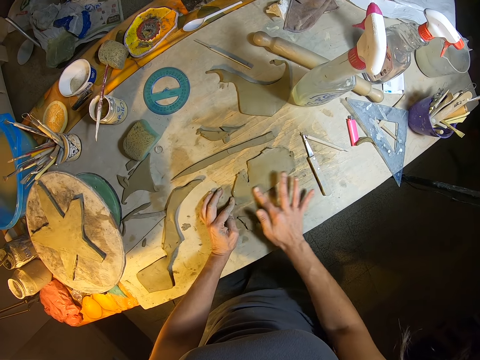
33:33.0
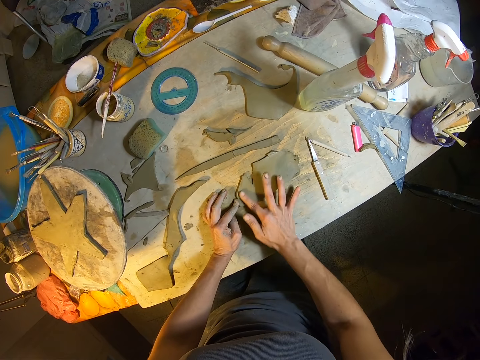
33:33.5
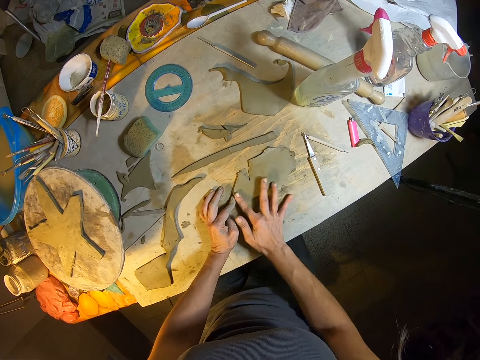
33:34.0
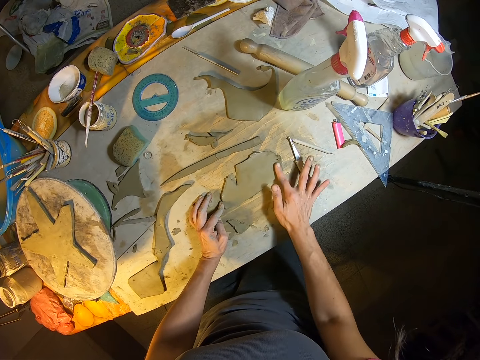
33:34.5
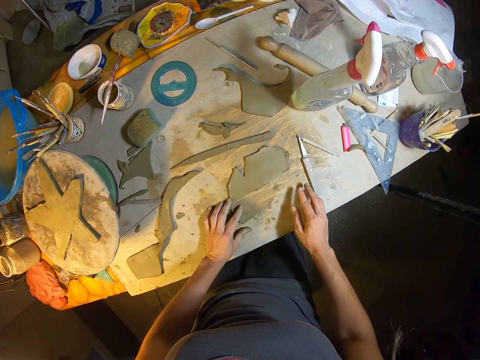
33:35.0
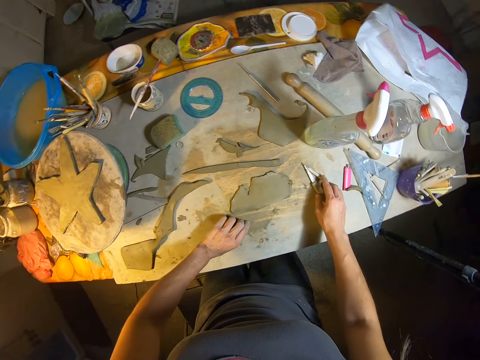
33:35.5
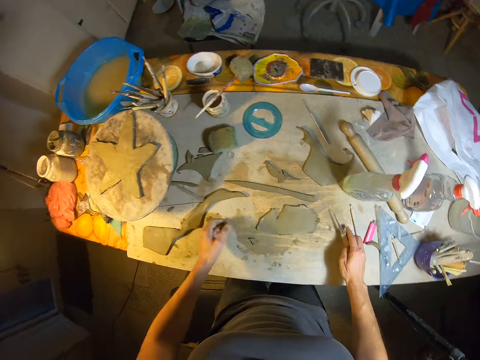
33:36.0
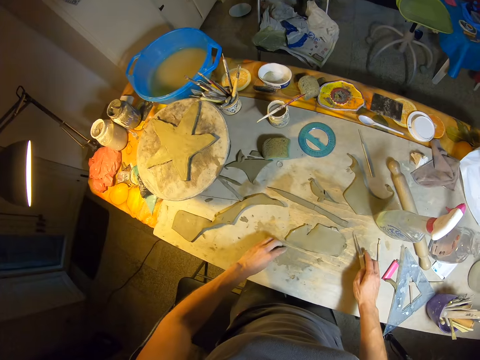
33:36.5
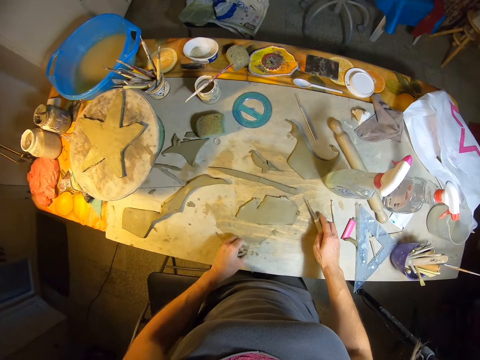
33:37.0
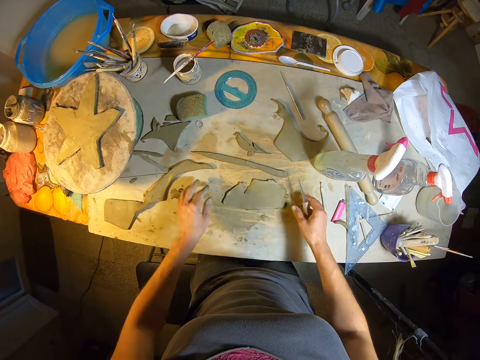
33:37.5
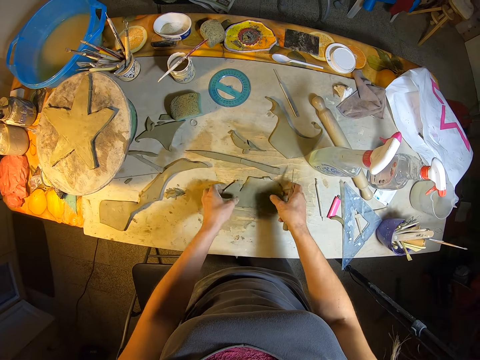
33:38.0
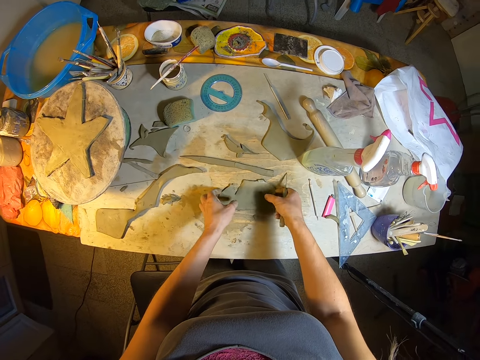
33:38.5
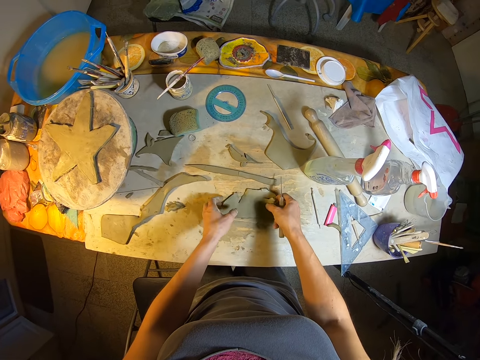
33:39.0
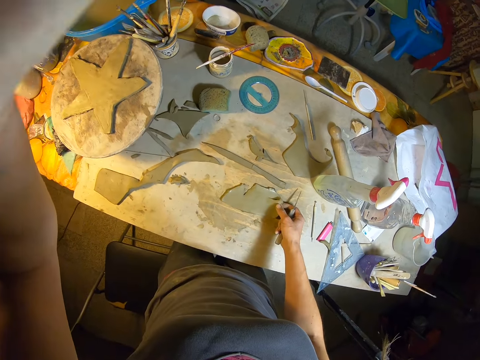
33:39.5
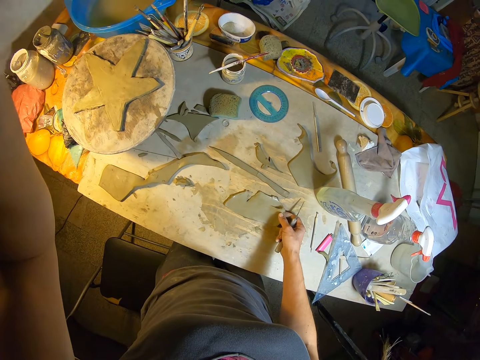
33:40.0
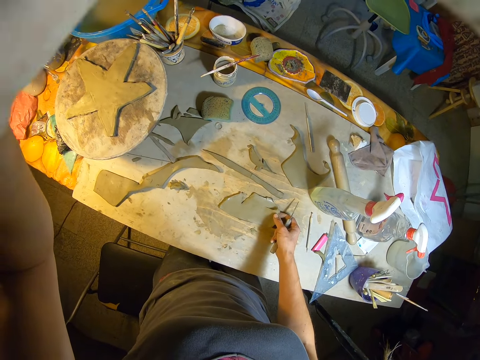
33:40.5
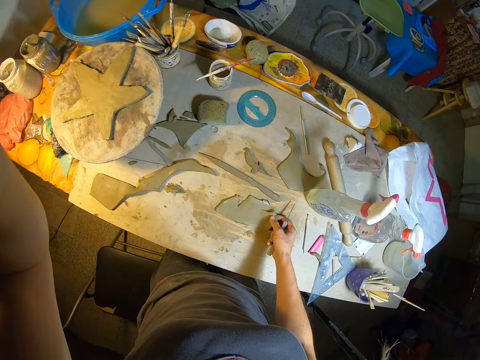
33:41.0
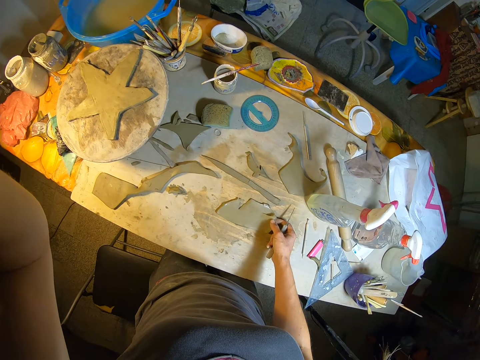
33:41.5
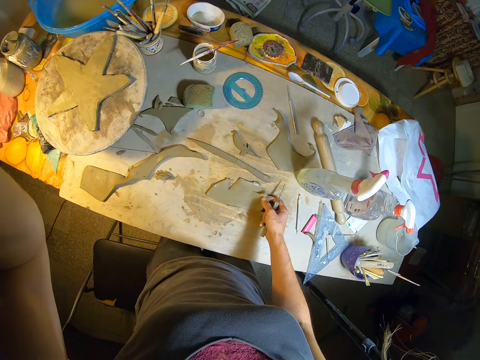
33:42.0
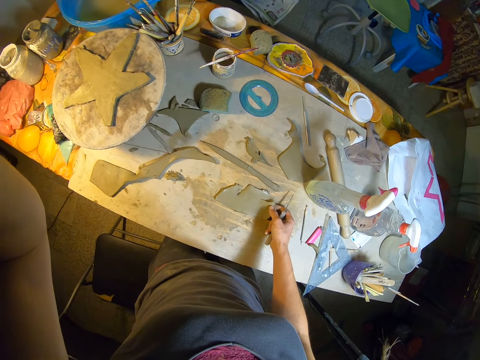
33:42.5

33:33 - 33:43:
The camera wearer clears the table with her left hand. She picks up a fettling knife on the table with her right hand. She adjusts the mold. She picks up the piece of clay on the table with both hands. She raises her left hand.
